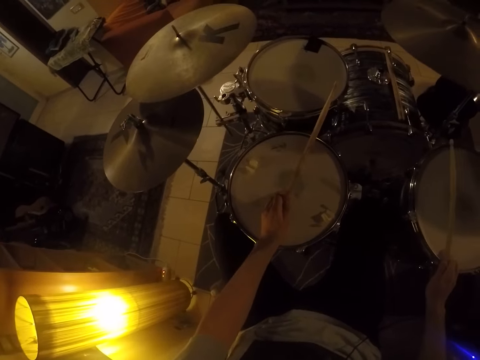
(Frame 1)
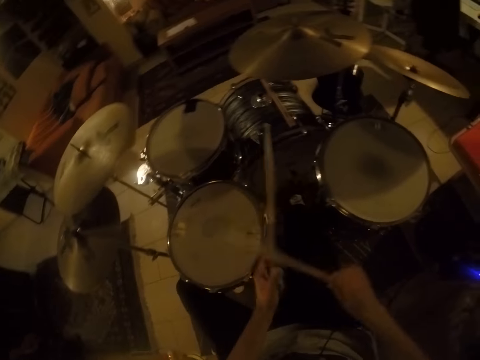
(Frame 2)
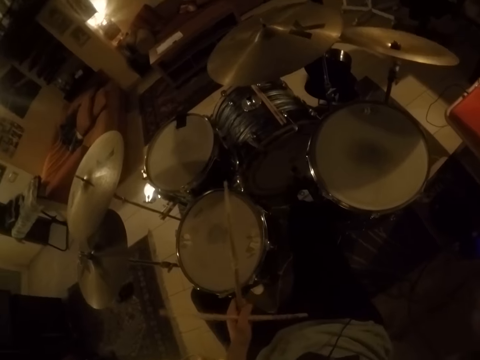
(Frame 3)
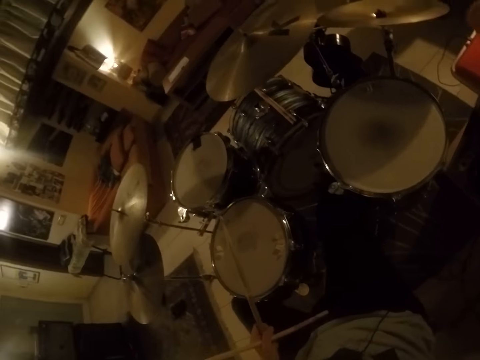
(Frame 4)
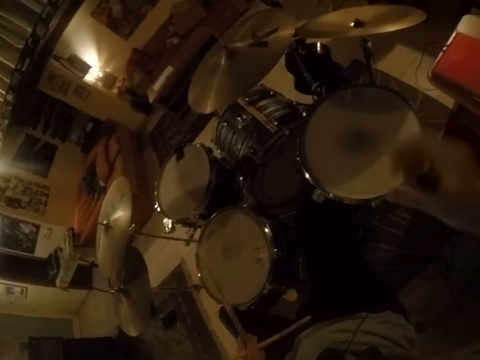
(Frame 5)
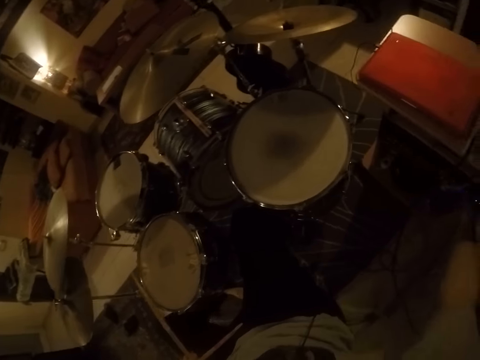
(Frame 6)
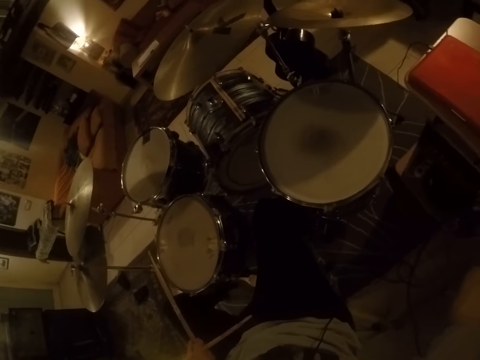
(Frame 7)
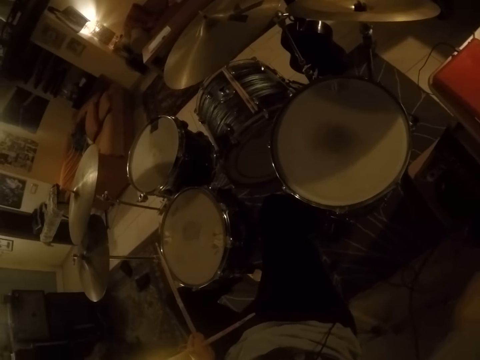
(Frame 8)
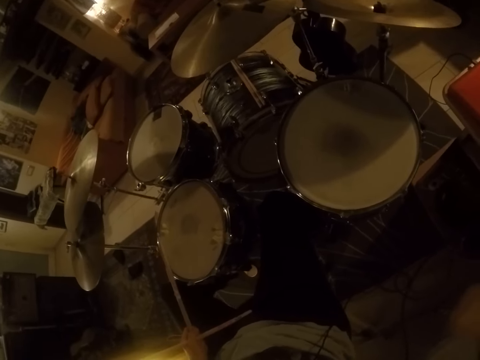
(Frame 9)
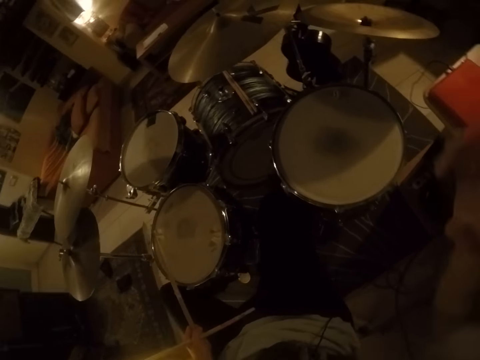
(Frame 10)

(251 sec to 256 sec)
The camera wearer looks around. He passes the drumstick in his right hand to his left hand. He holds the camera. He touches something.
